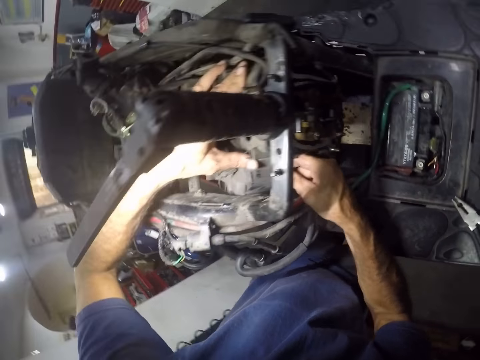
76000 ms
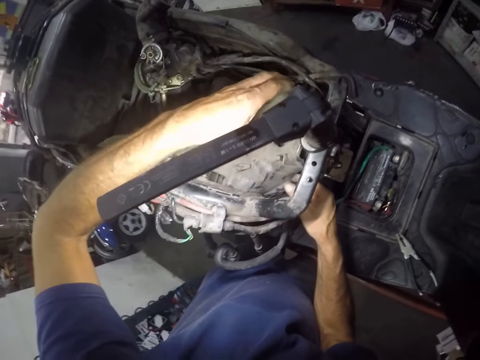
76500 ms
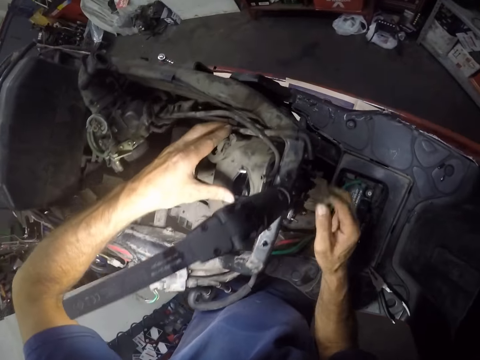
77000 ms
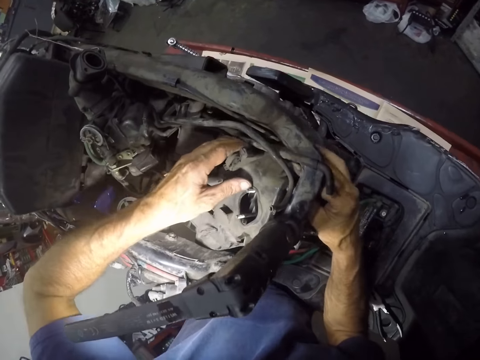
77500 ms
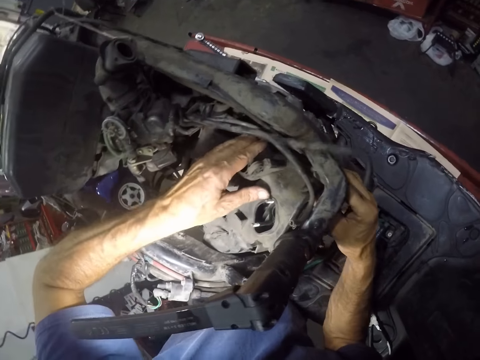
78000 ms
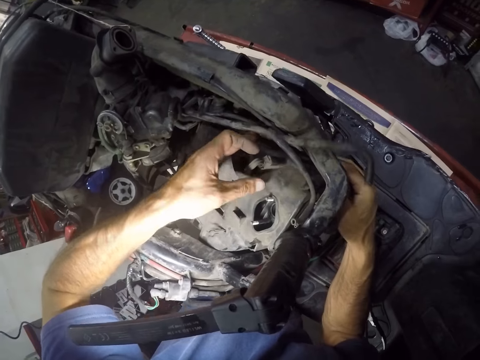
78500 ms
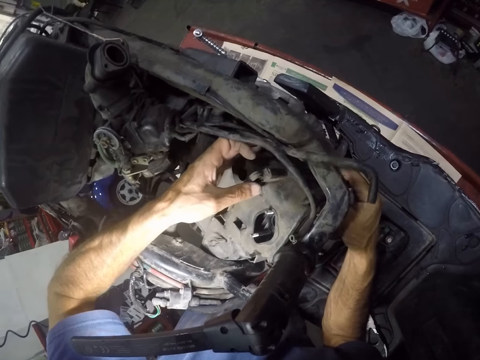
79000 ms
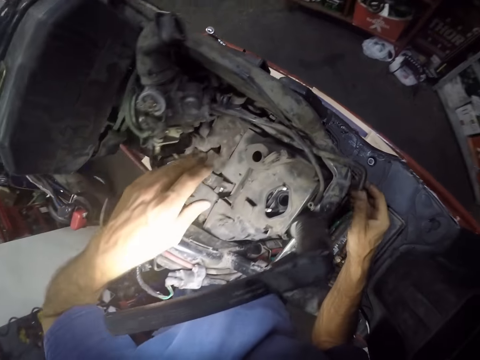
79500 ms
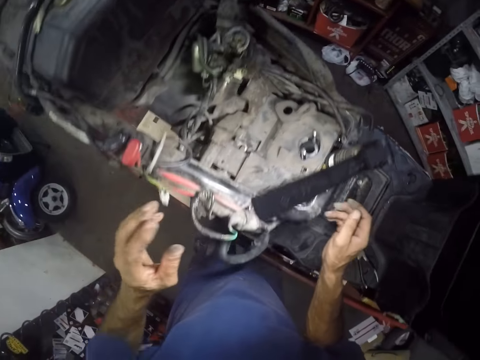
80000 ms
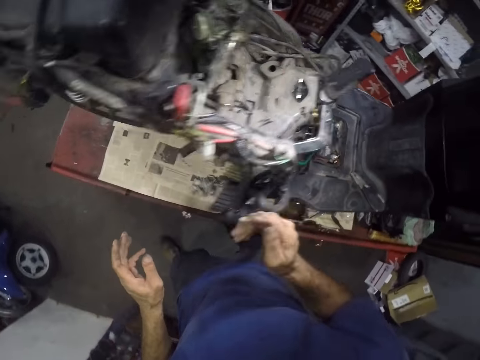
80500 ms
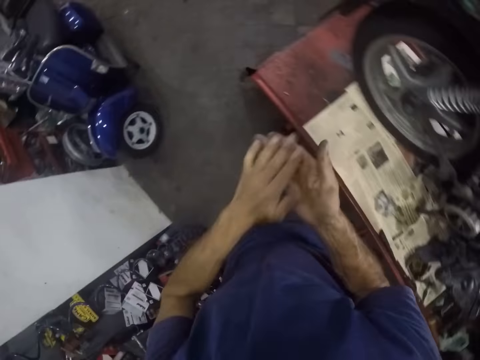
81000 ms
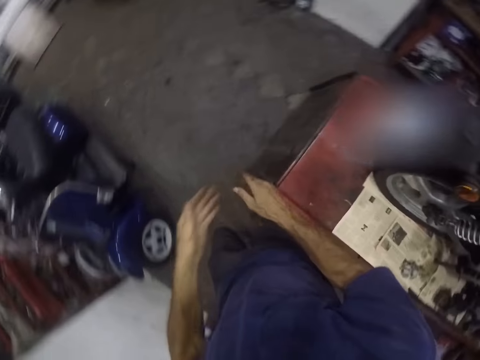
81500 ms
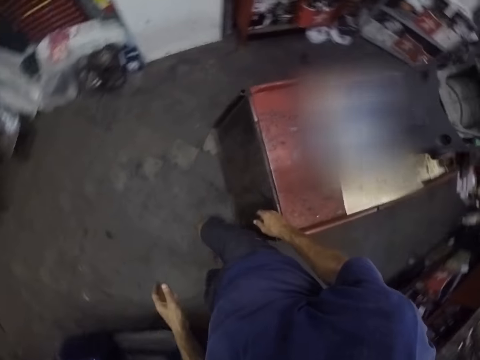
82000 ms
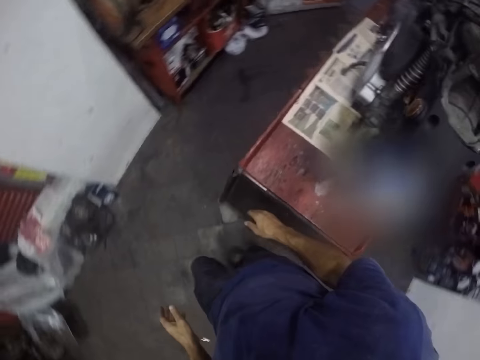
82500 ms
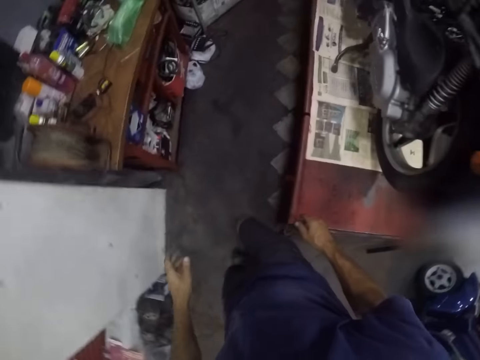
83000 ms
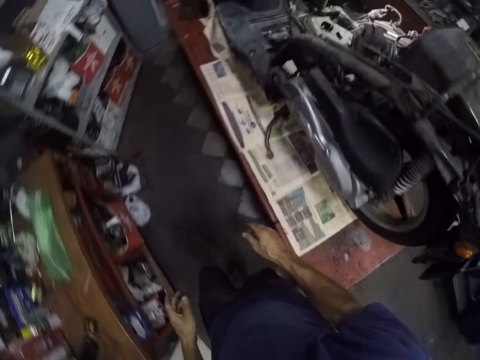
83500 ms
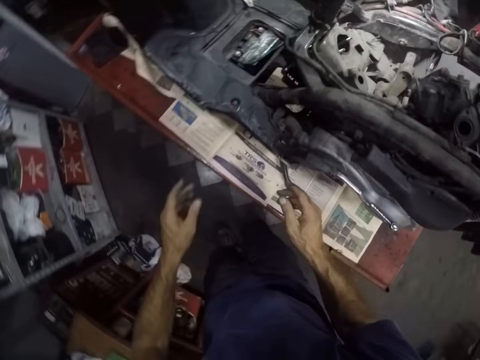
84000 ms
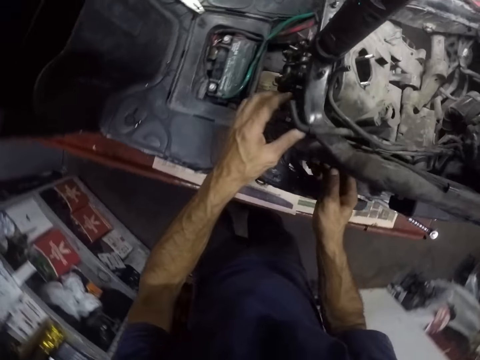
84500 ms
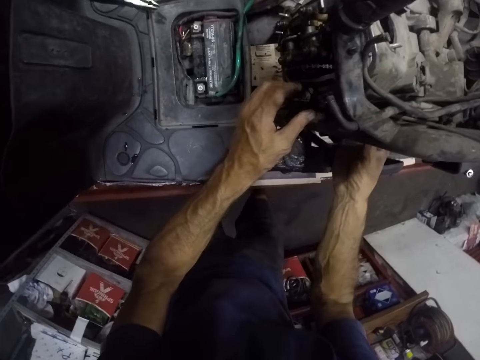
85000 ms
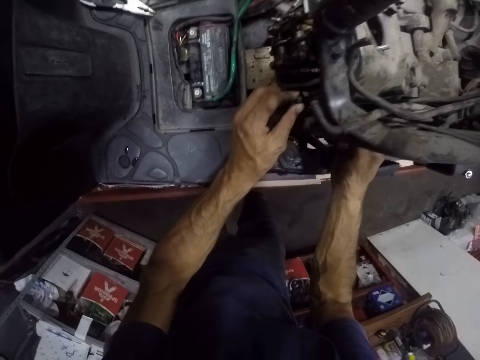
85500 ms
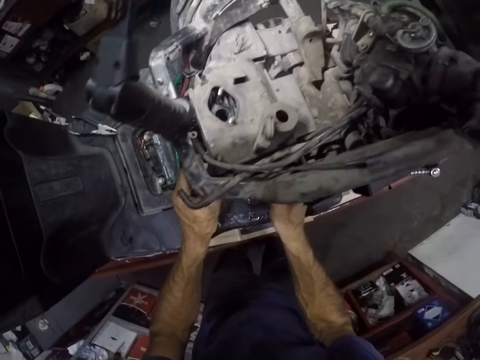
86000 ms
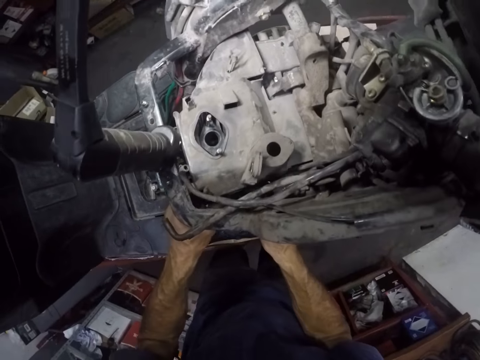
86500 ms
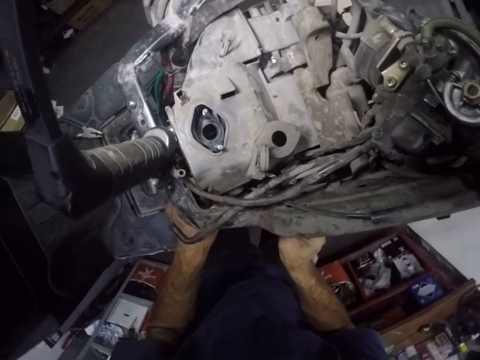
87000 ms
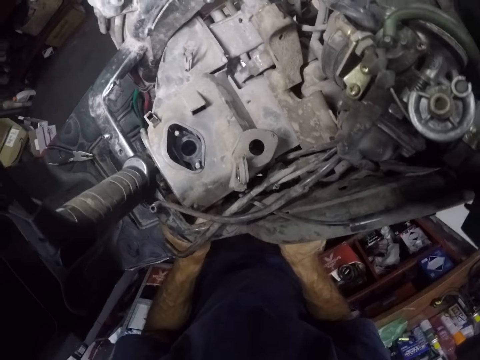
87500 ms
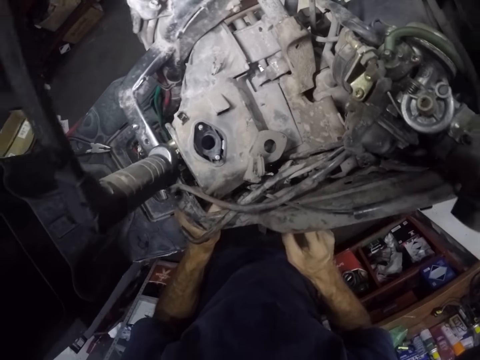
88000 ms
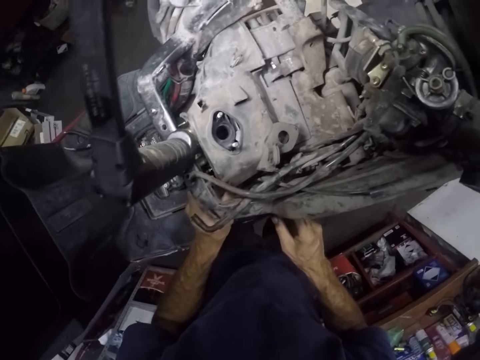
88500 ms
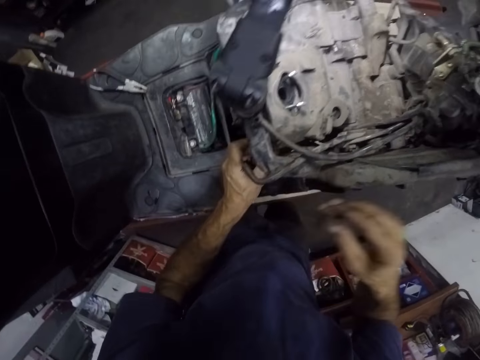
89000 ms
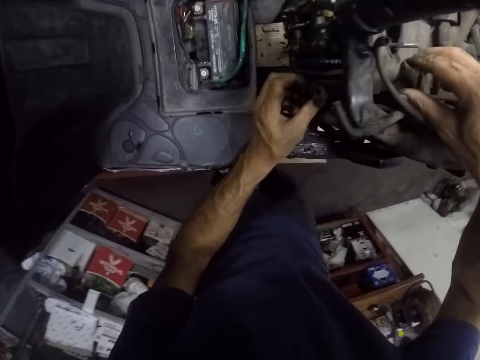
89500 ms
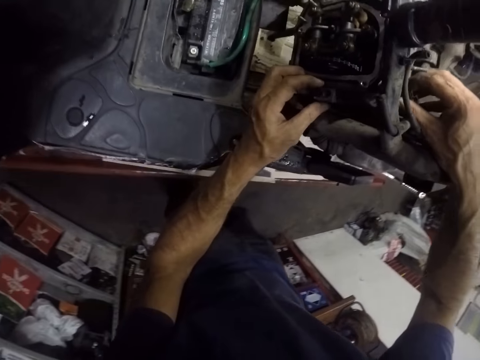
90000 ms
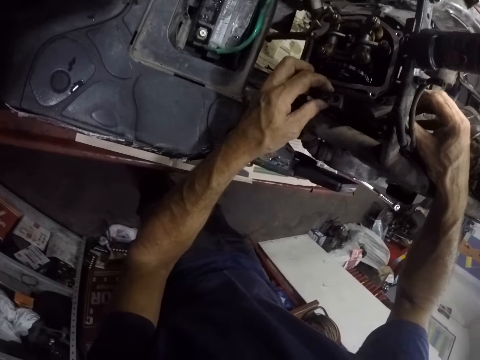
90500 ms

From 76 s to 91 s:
The camera wearer dusts his hands. He walks to the other side. He adjusts the piston.

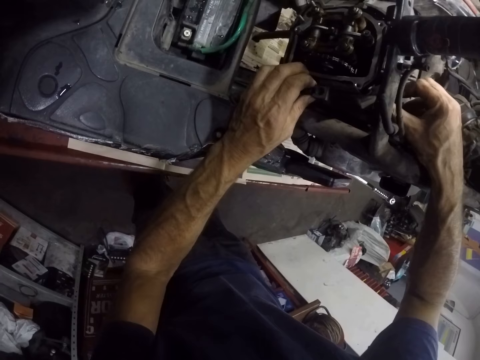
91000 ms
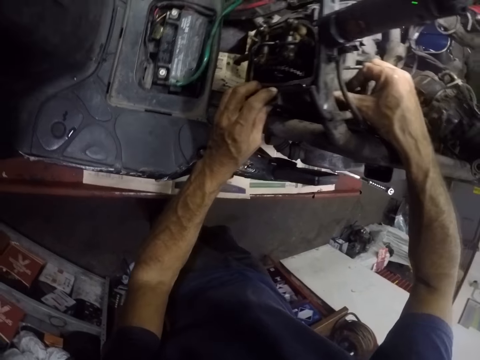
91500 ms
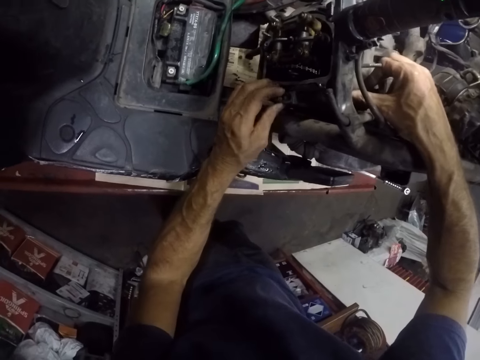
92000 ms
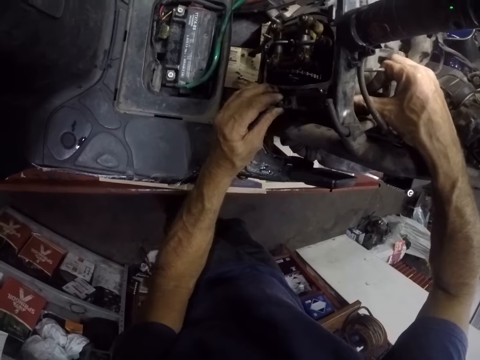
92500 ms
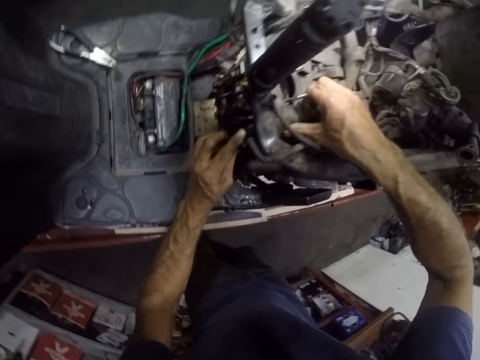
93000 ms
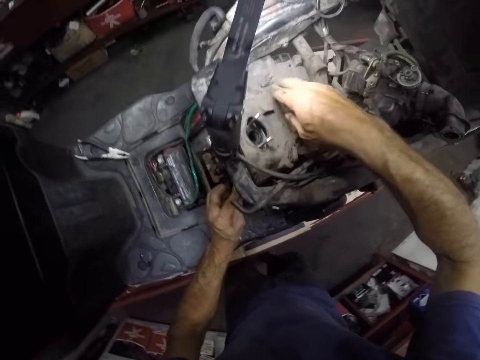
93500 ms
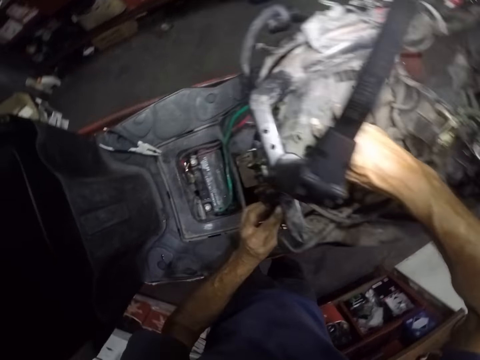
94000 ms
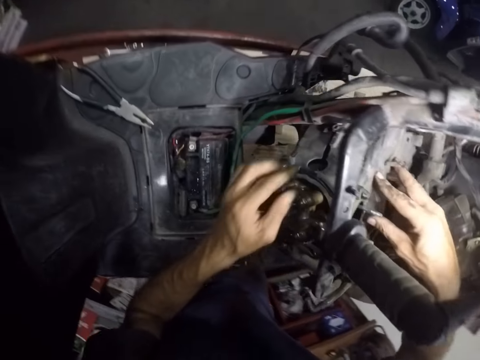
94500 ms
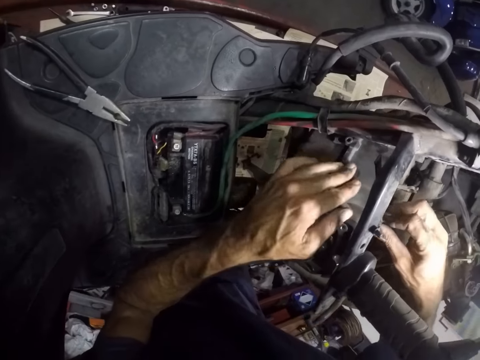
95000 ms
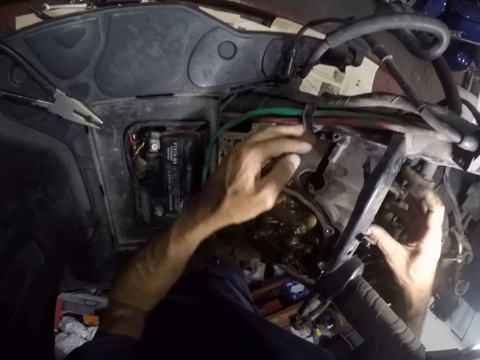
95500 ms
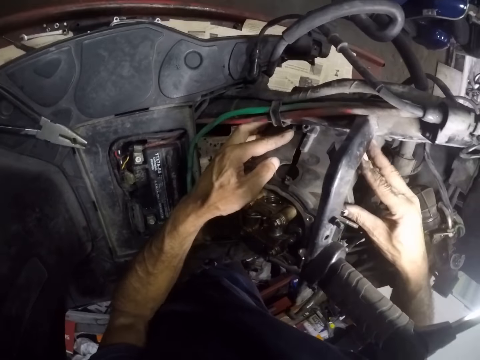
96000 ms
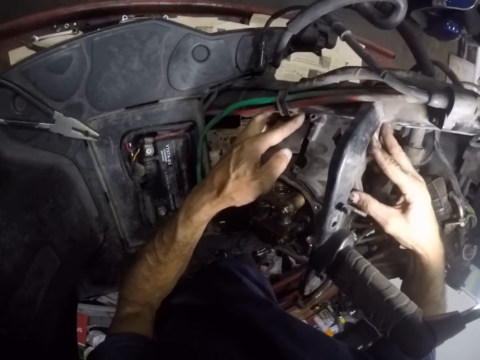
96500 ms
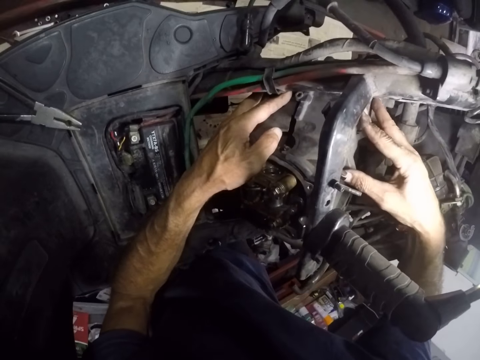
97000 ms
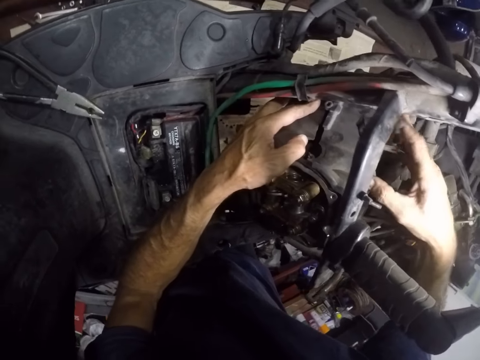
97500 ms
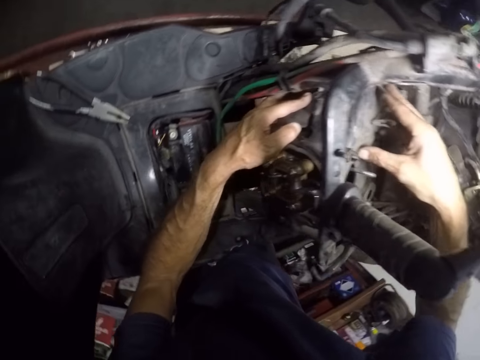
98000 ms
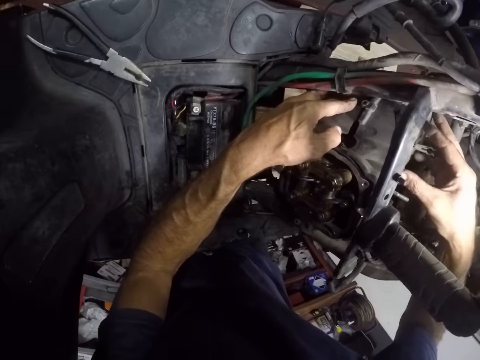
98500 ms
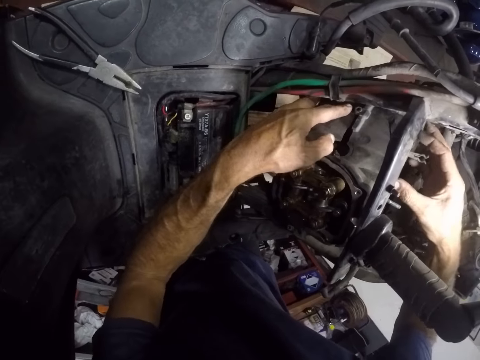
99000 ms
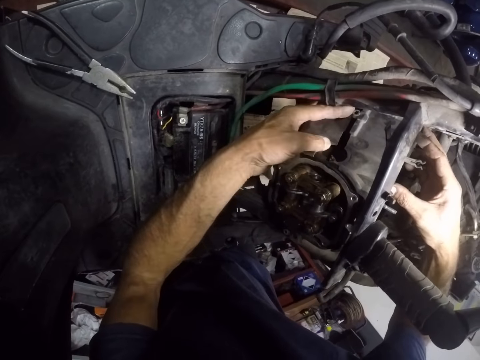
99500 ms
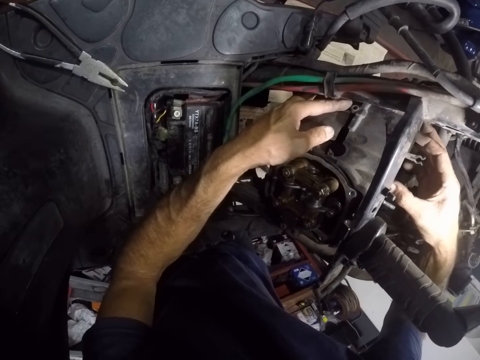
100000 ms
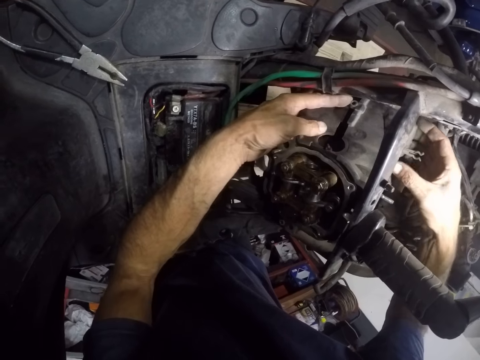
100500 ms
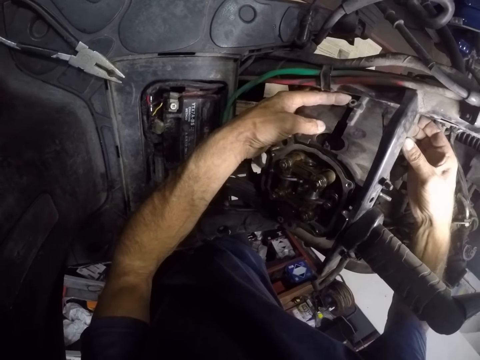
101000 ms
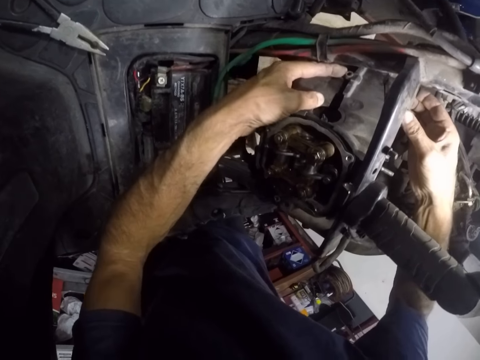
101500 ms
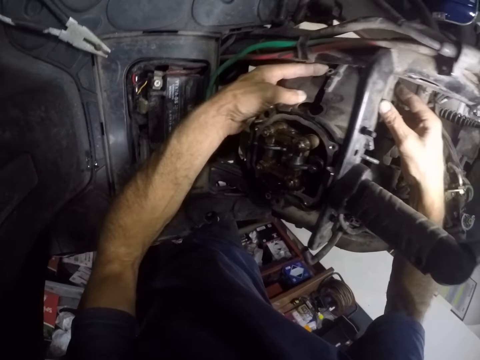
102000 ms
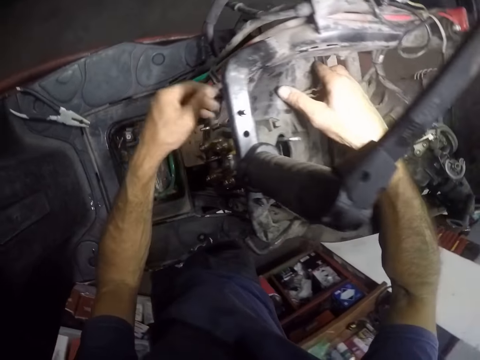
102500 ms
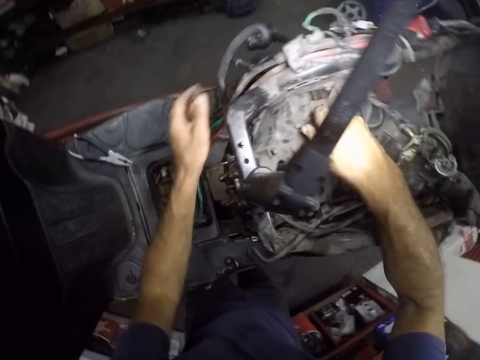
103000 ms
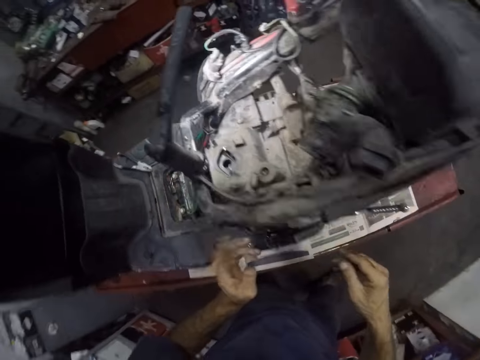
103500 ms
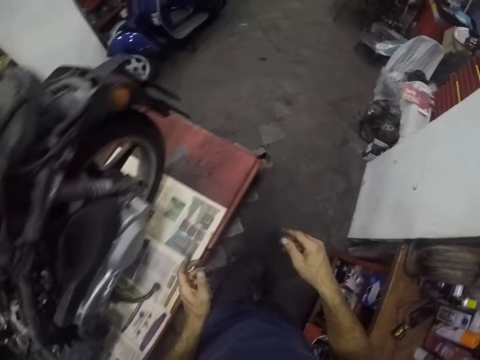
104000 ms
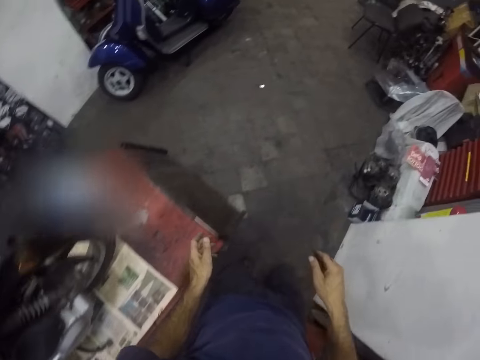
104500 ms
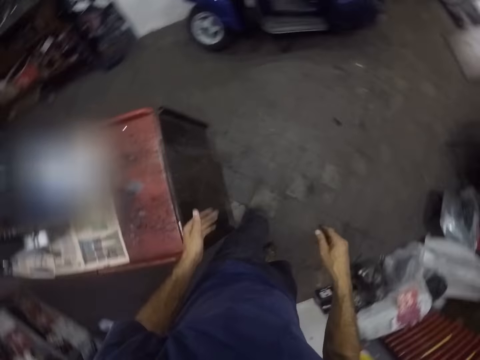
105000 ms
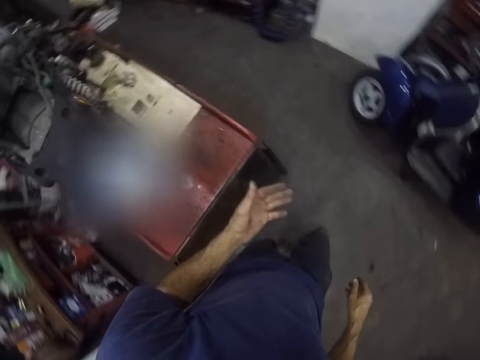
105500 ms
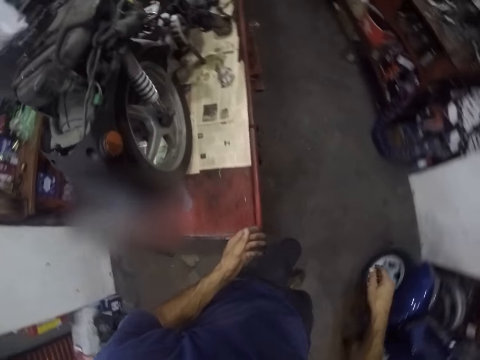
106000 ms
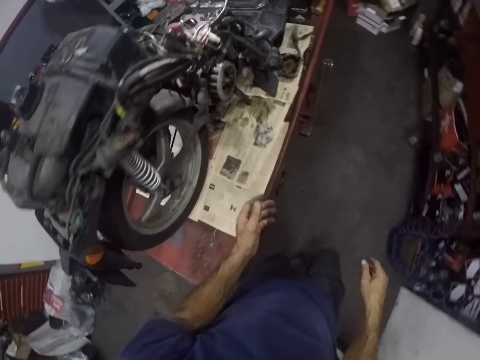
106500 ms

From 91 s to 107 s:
The camera wearer walks to the other side.
